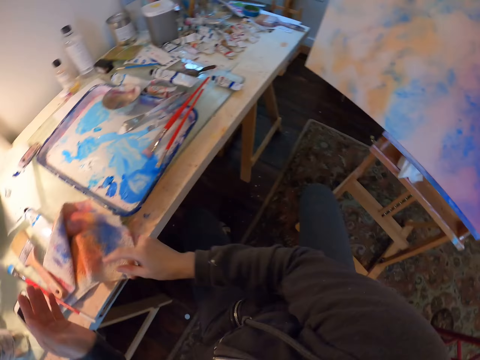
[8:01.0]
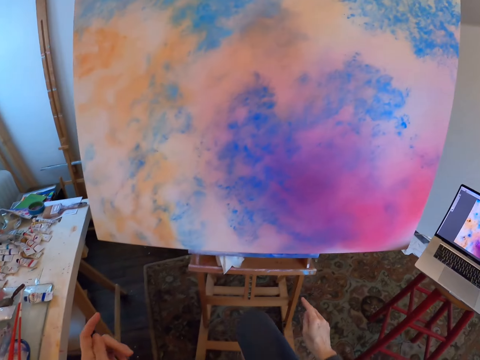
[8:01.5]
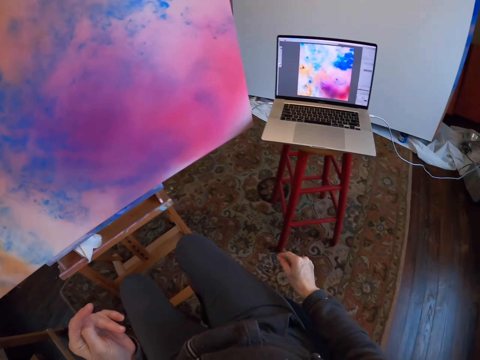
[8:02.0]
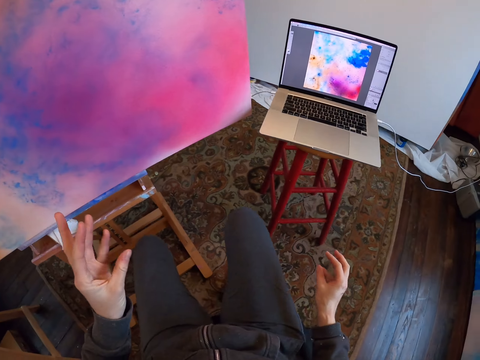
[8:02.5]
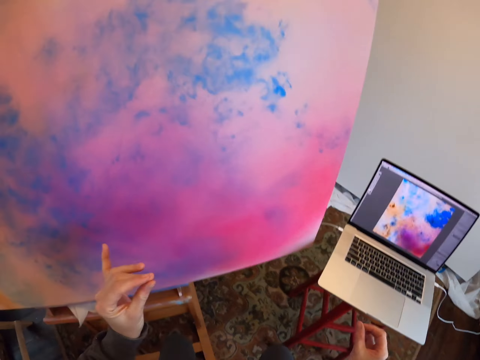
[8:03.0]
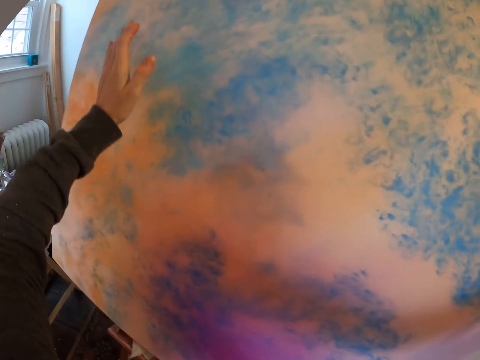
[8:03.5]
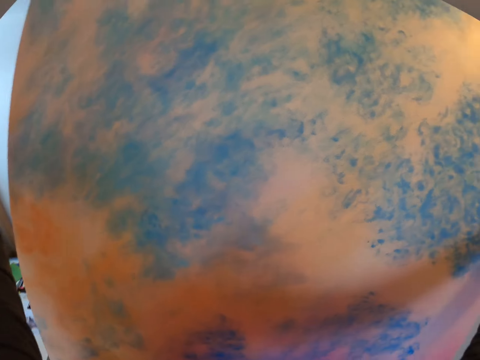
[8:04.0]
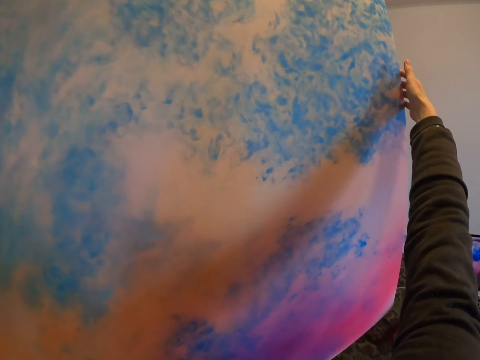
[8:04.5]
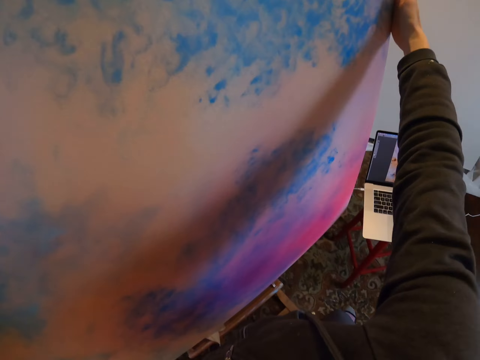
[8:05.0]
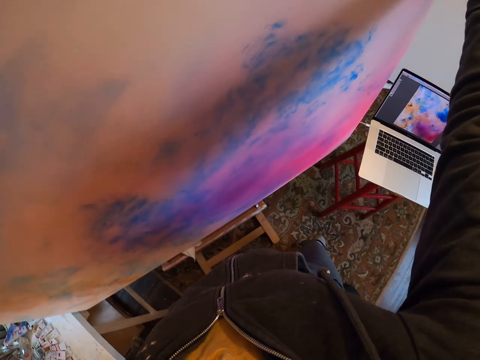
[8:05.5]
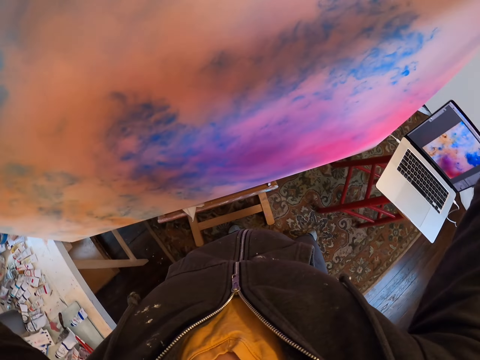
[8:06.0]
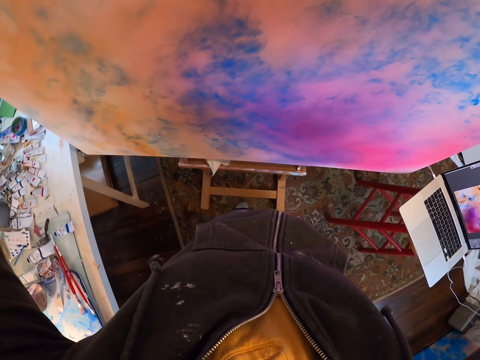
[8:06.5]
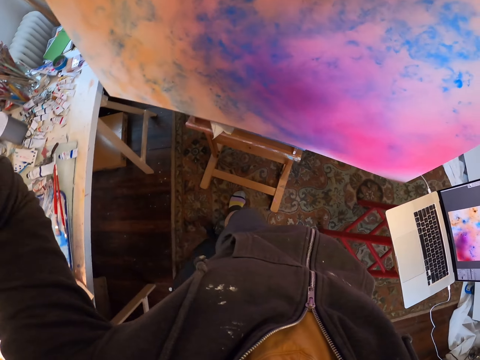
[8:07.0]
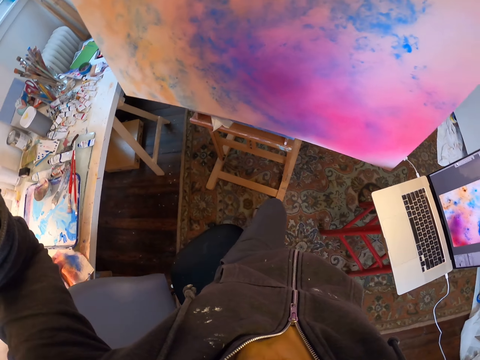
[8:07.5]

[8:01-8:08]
The camera wearer puts brushes down. She adjusts her sitting position and flaps her finger. She touches the painting.
